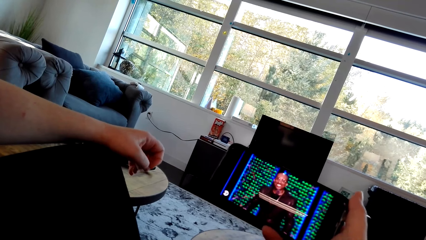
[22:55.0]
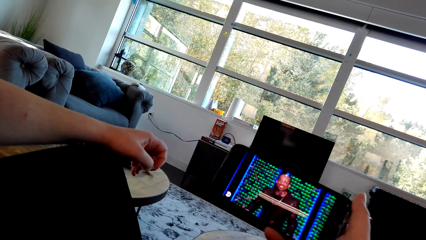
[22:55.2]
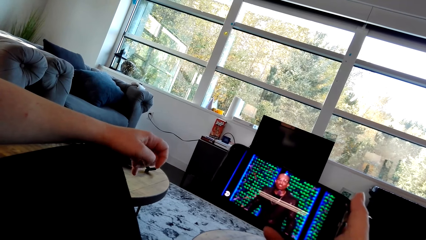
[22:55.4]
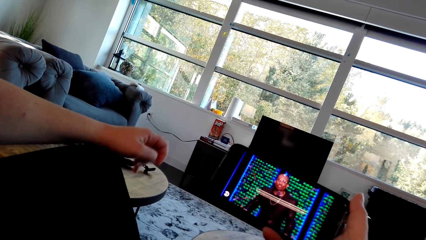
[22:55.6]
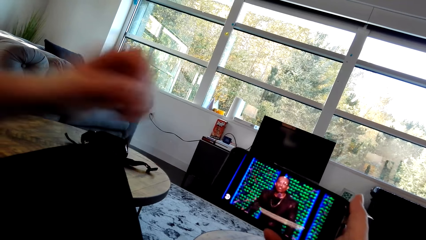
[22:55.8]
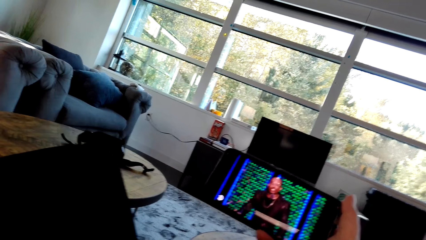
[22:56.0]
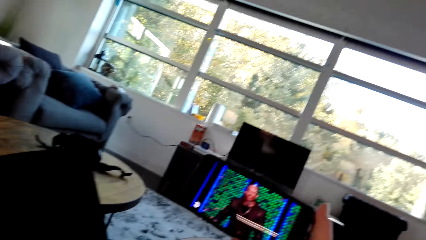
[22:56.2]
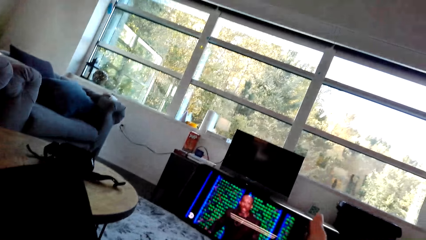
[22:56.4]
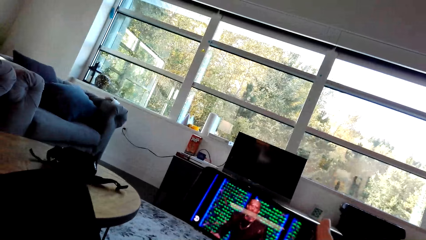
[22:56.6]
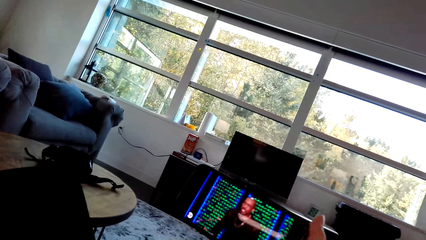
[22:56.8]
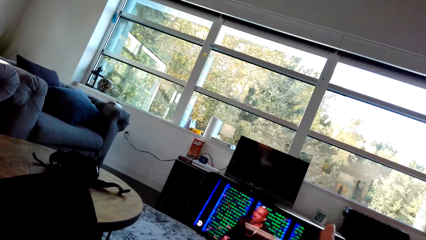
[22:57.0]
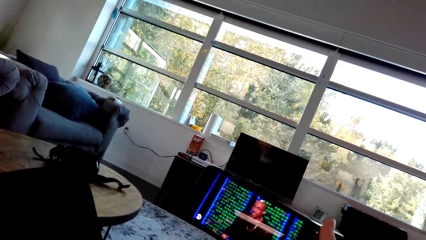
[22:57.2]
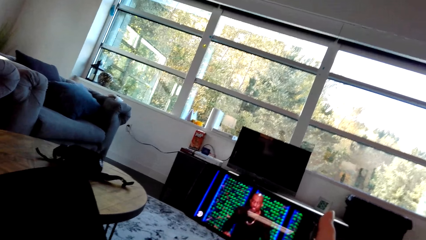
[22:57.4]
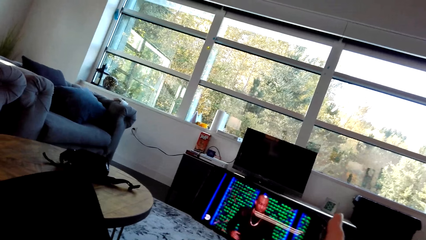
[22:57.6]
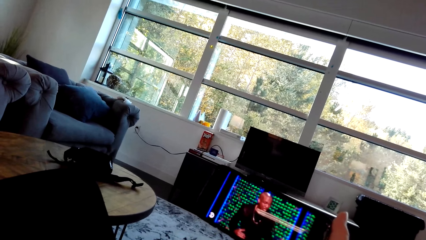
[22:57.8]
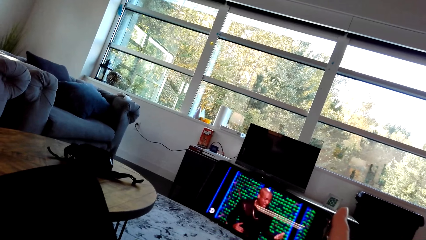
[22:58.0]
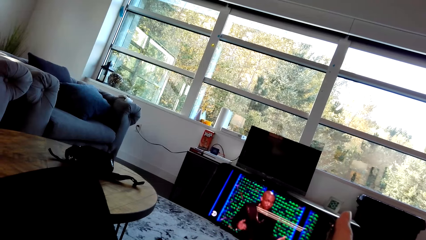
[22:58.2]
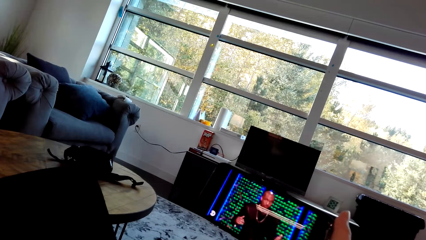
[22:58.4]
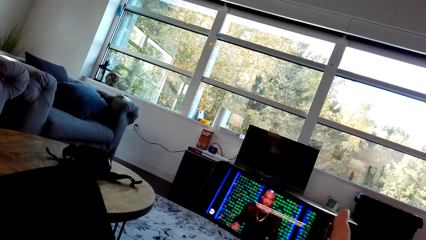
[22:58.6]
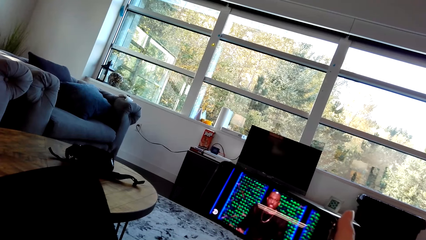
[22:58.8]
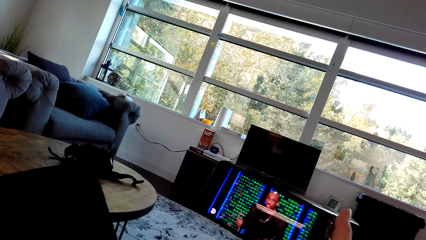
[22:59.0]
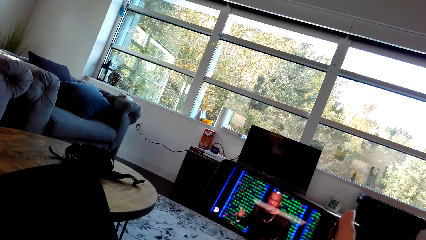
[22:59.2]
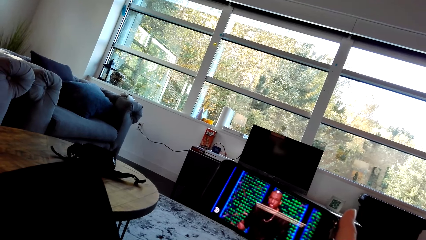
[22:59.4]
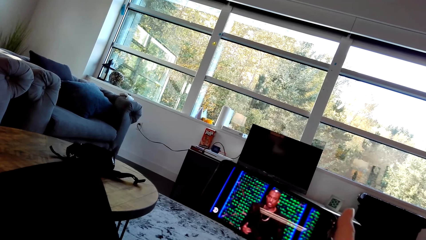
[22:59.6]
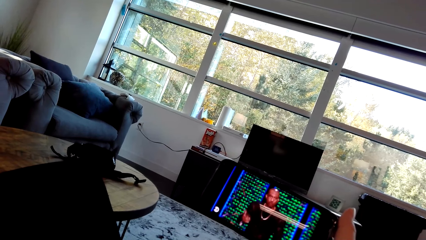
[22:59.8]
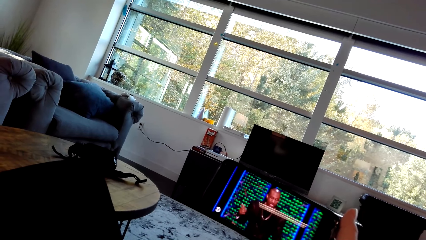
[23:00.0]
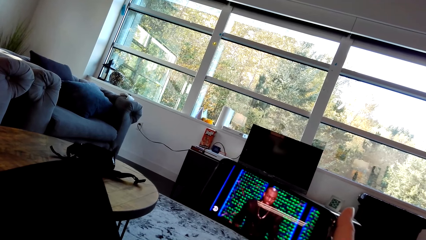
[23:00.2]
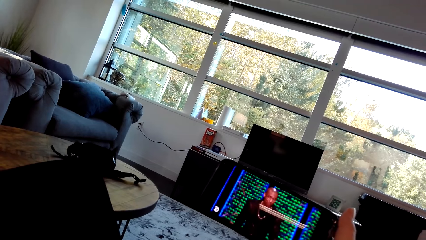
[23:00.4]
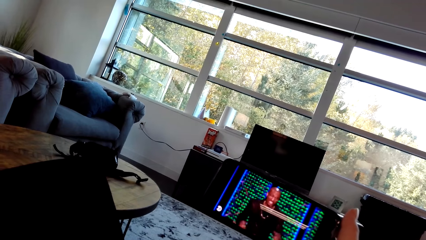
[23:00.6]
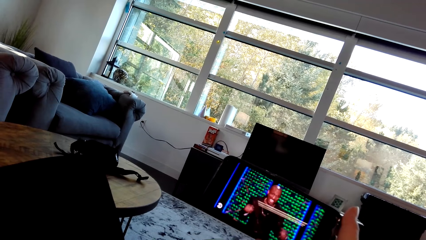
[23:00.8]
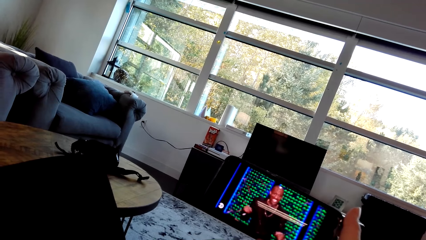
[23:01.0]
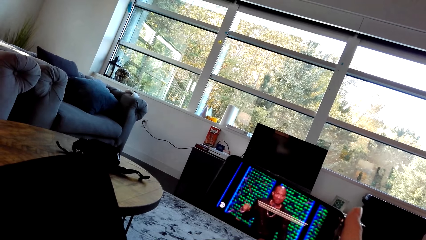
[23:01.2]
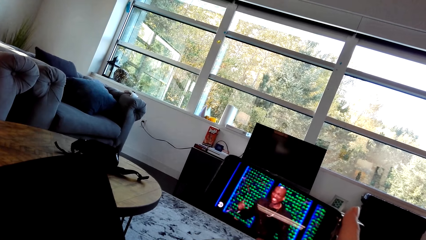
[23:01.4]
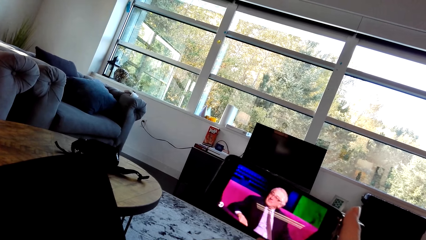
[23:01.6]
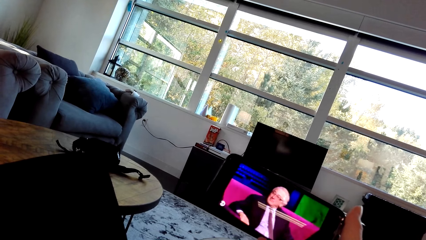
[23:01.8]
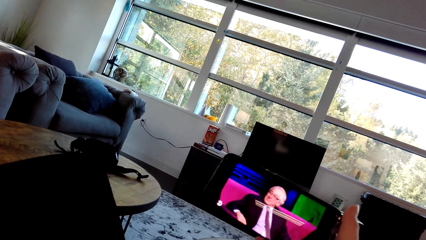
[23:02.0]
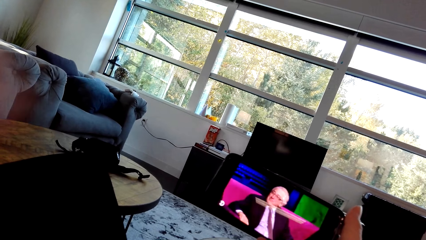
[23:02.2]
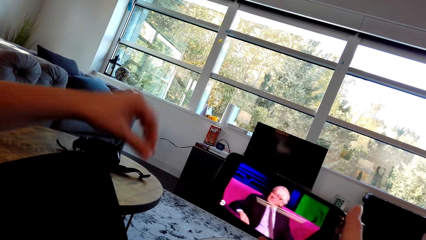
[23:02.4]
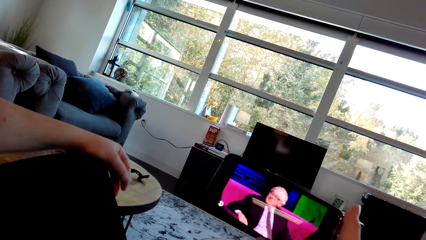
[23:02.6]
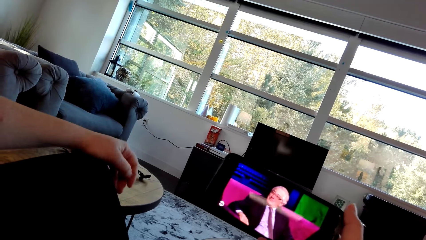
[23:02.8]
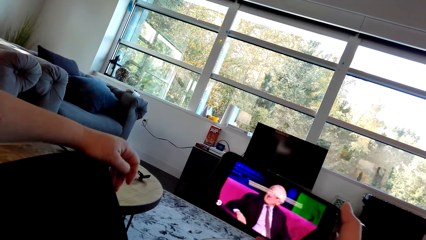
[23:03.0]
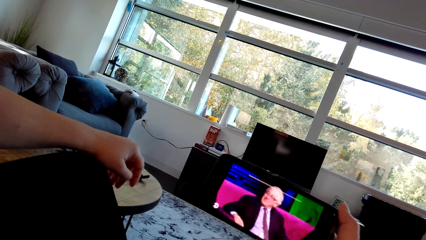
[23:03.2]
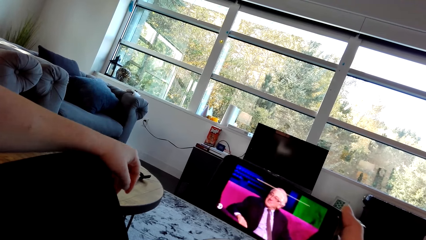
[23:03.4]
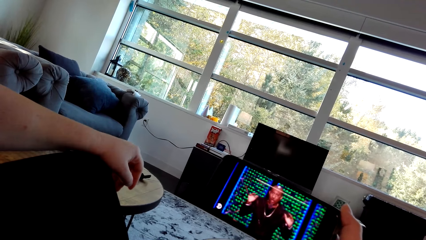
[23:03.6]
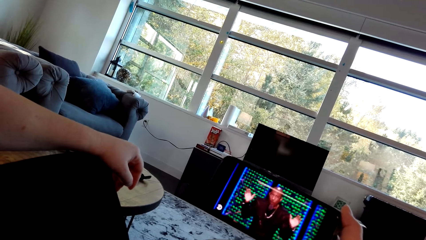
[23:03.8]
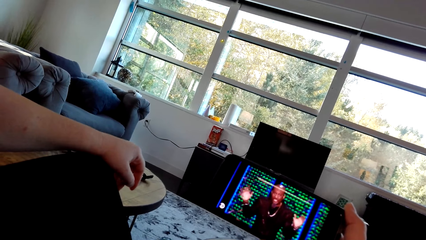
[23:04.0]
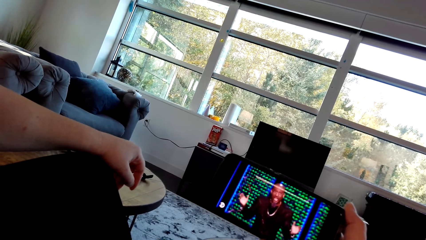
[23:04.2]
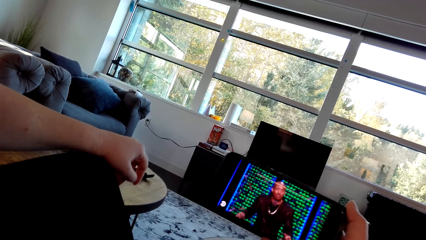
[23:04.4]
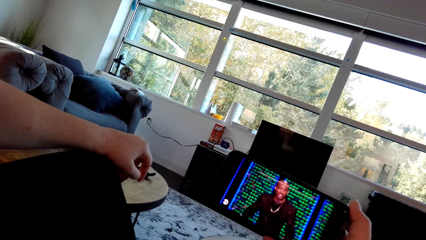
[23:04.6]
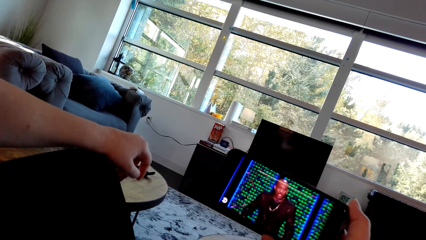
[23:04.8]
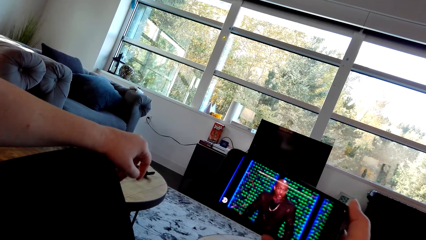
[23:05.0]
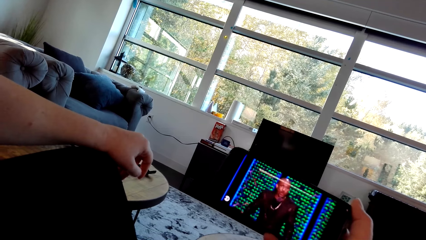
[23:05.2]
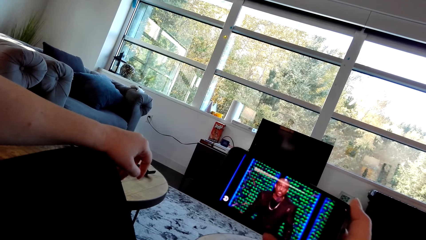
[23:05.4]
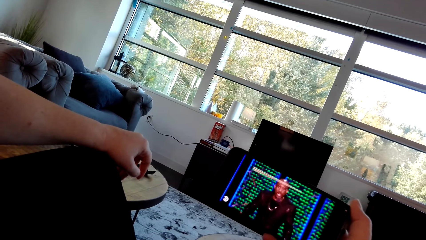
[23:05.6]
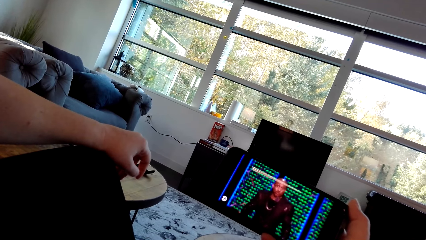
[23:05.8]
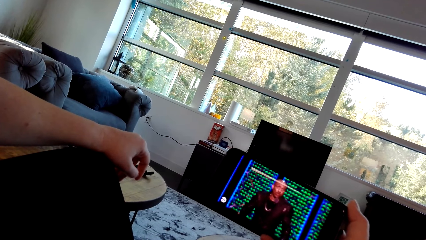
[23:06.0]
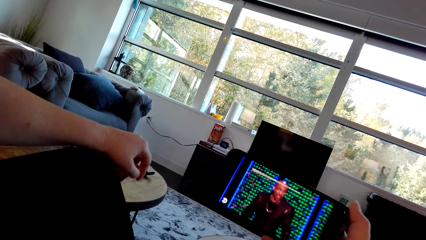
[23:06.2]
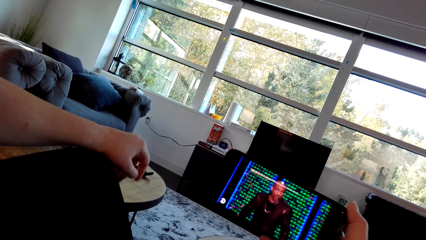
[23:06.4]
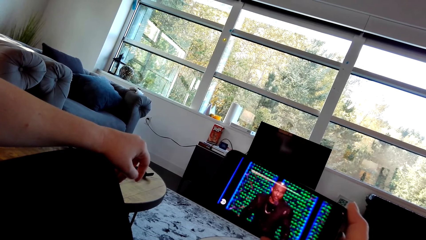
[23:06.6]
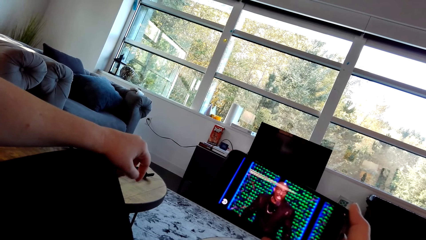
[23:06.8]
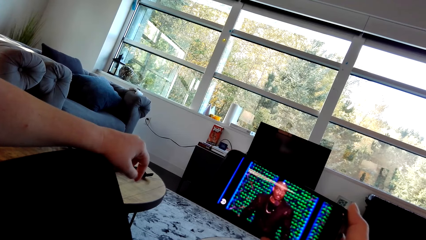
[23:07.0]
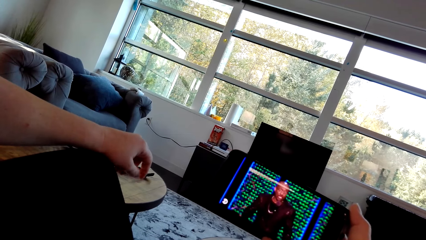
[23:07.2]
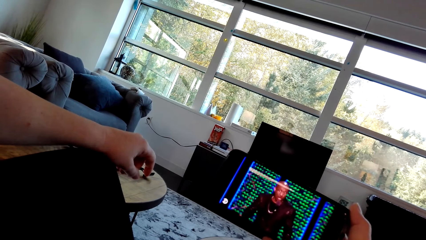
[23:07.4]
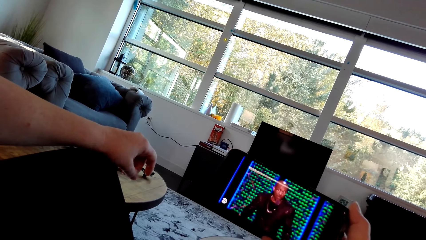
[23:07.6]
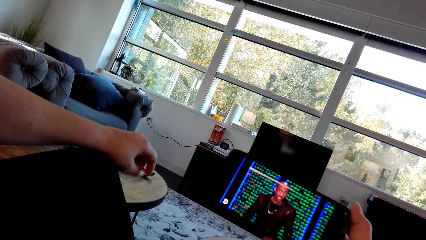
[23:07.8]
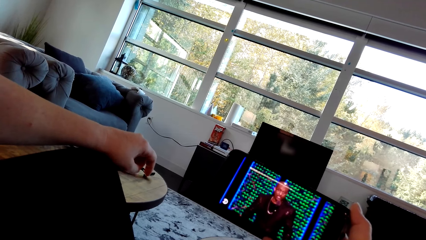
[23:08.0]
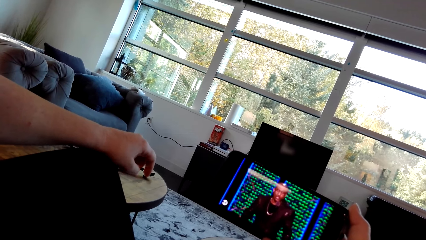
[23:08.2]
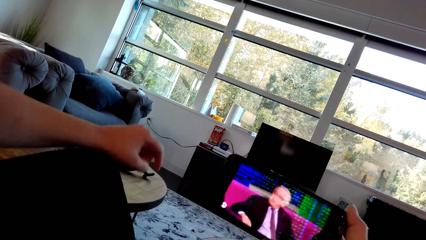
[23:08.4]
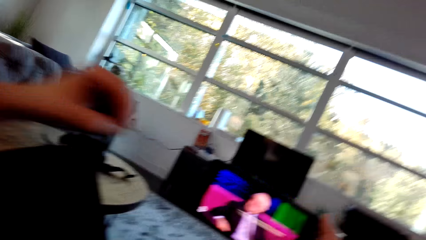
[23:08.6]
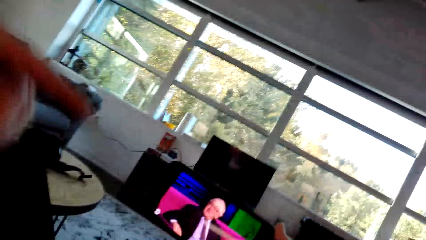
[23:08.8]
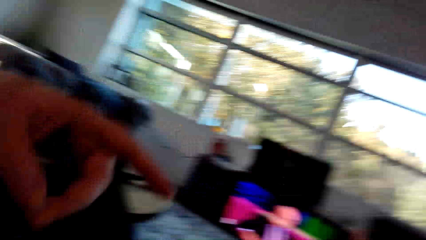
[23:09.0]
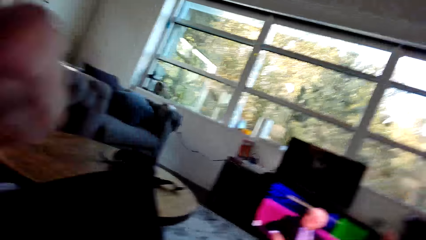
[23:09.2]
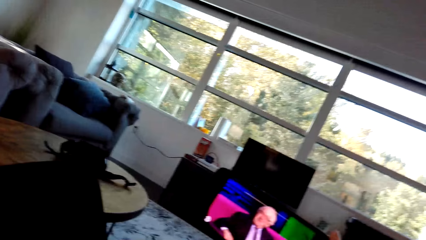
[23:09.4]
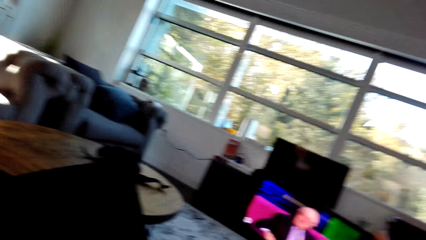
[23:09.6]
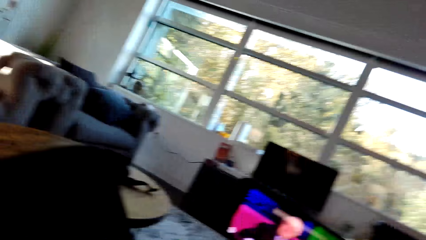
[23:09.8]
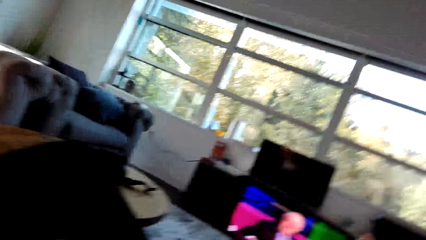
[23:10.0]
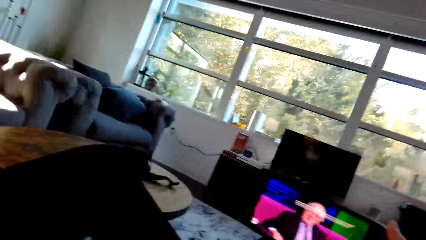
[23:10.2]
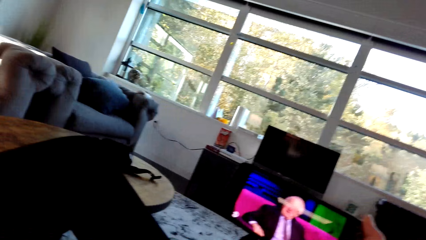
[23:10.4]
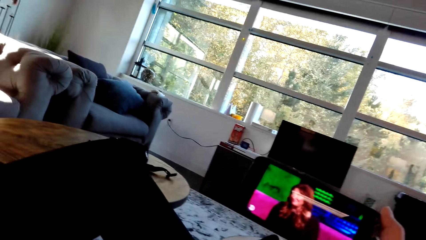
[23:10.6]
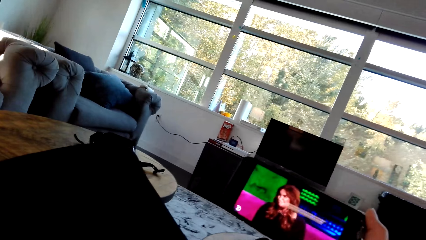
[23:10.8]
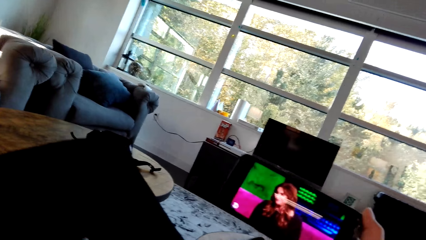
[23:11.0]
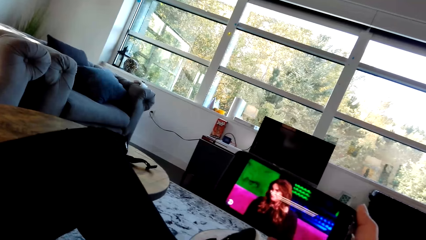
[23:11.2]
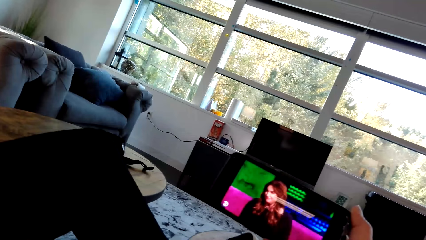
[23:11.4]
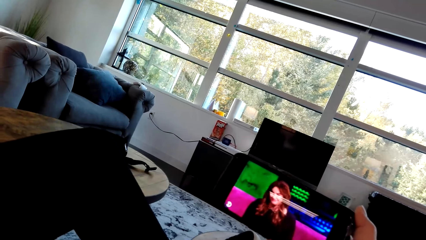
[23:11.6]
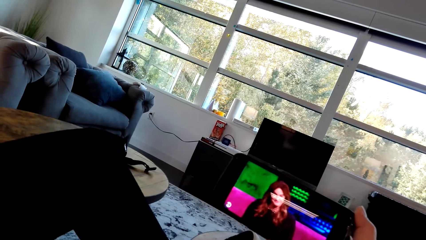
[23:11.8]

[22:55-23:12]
A woman lifts a hand and adjusts a hand. The woman adjusts a hand again. The woman lifts a hand.
